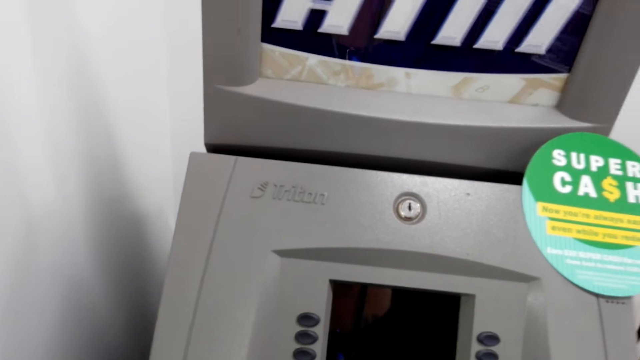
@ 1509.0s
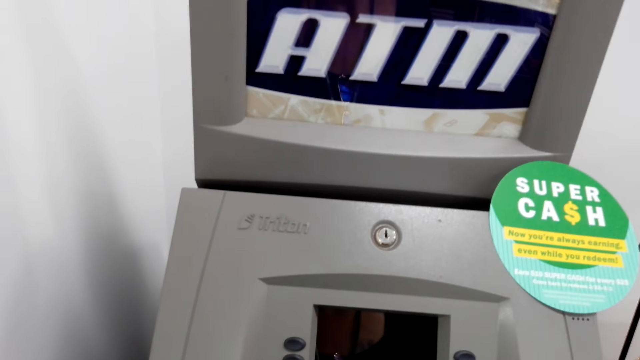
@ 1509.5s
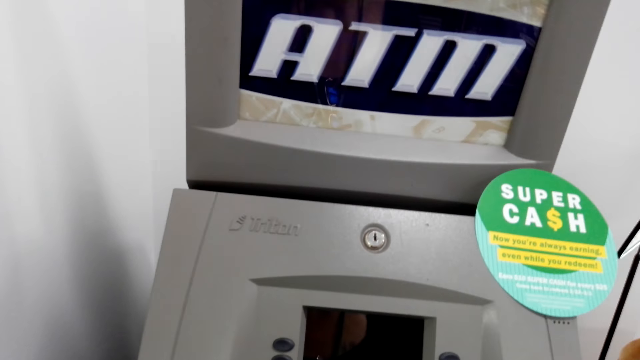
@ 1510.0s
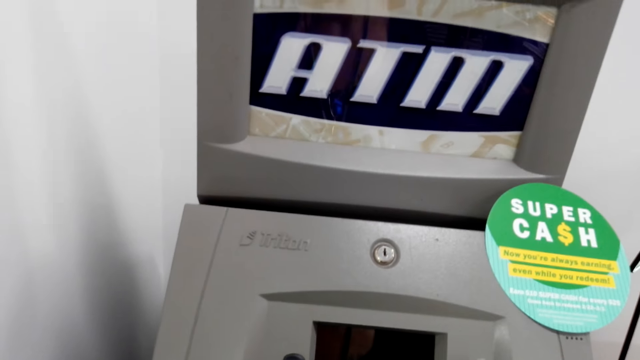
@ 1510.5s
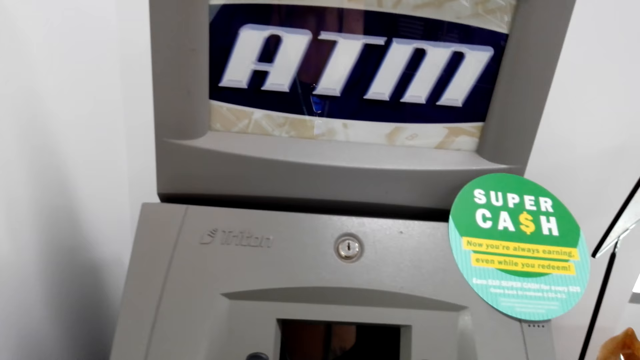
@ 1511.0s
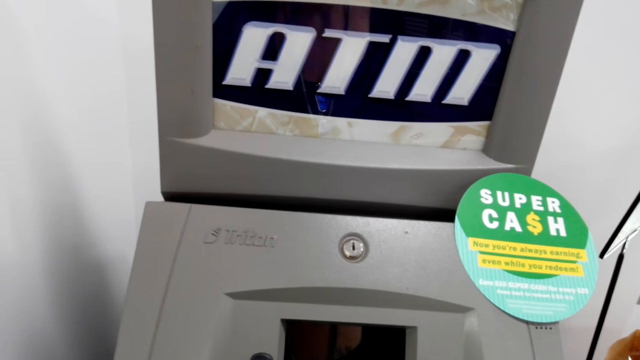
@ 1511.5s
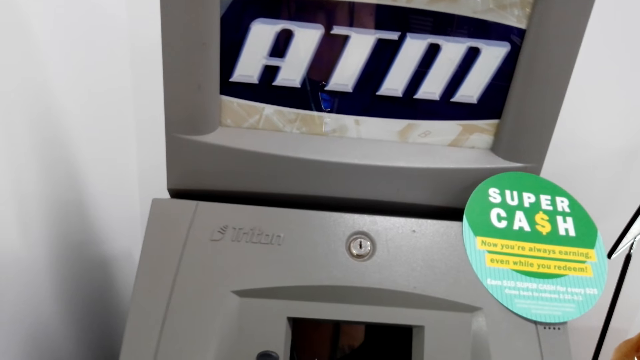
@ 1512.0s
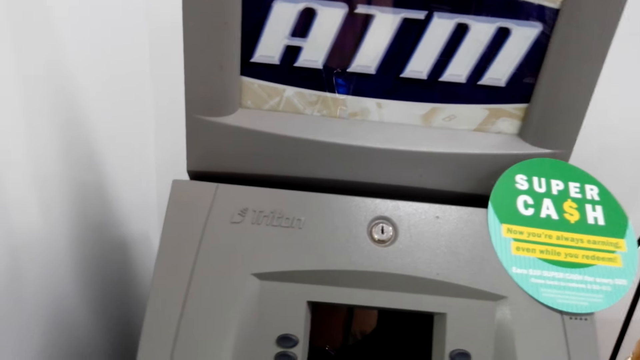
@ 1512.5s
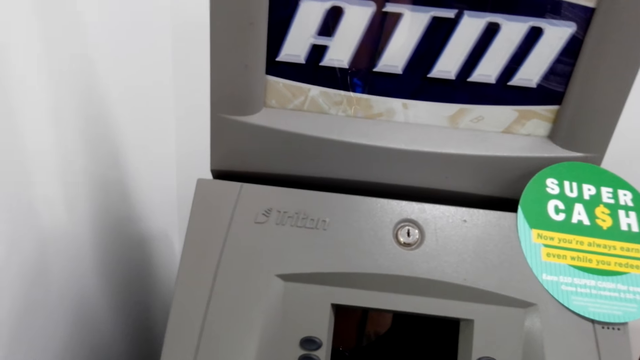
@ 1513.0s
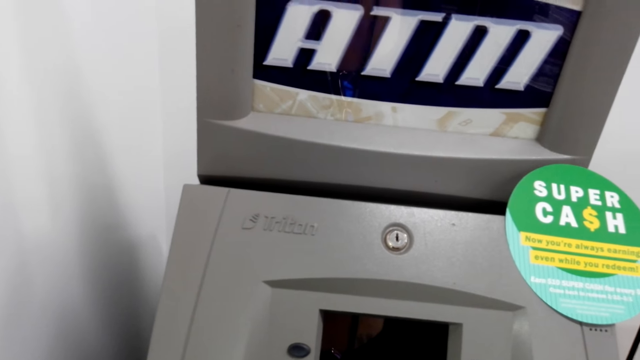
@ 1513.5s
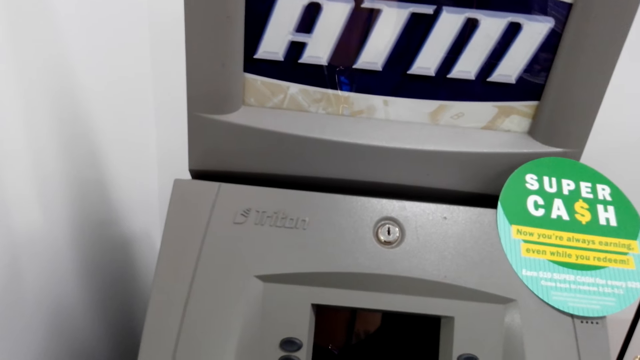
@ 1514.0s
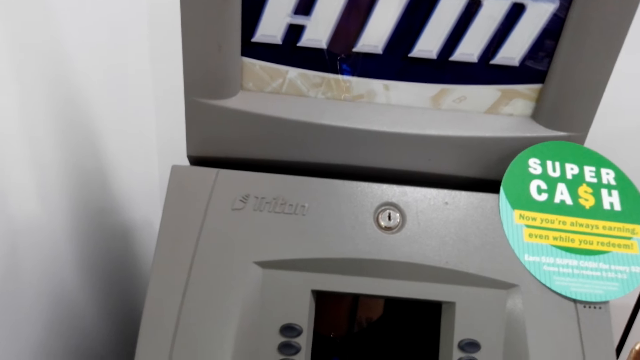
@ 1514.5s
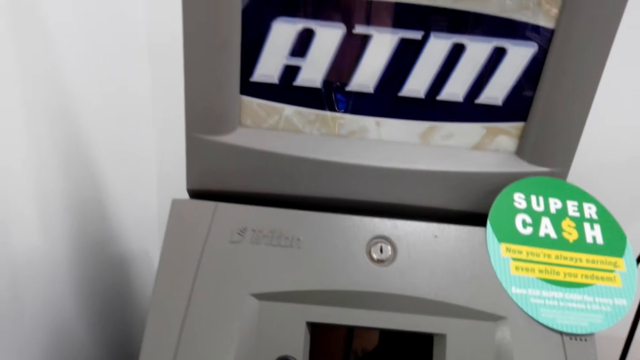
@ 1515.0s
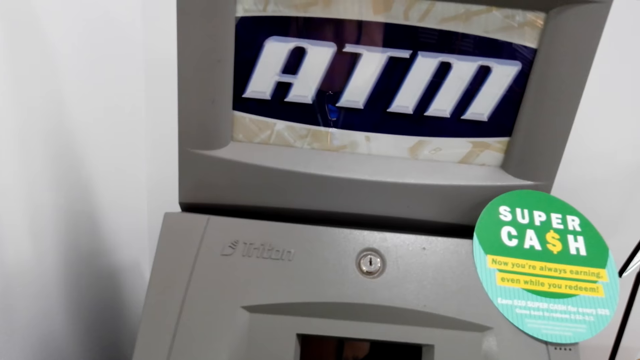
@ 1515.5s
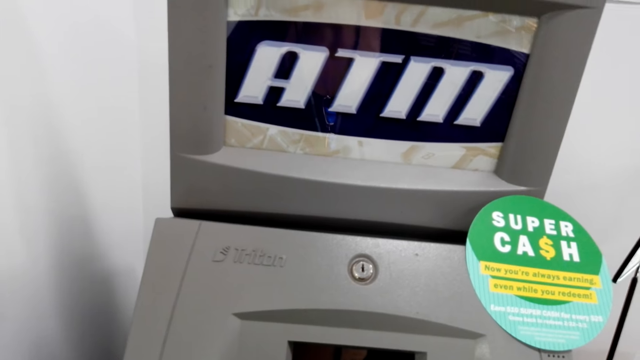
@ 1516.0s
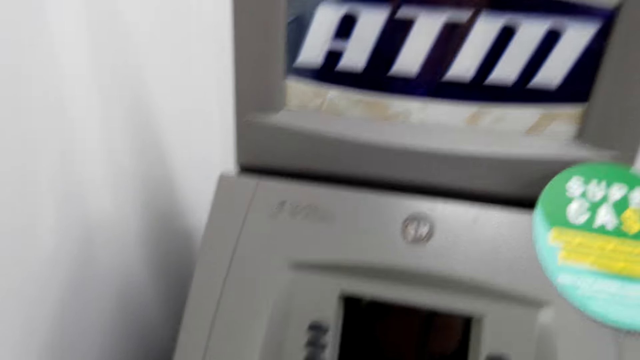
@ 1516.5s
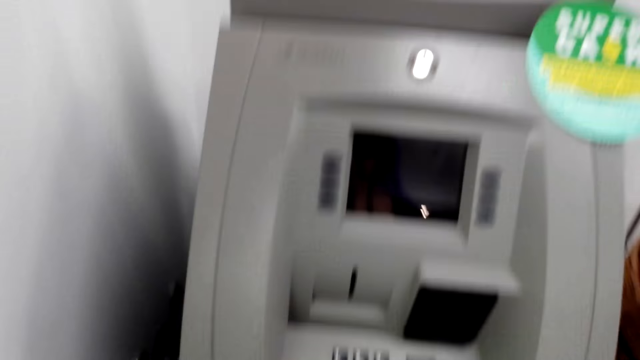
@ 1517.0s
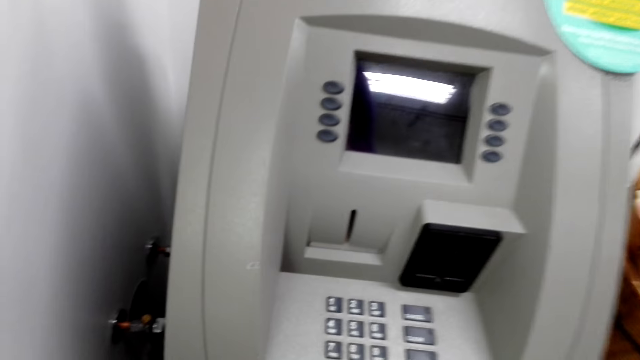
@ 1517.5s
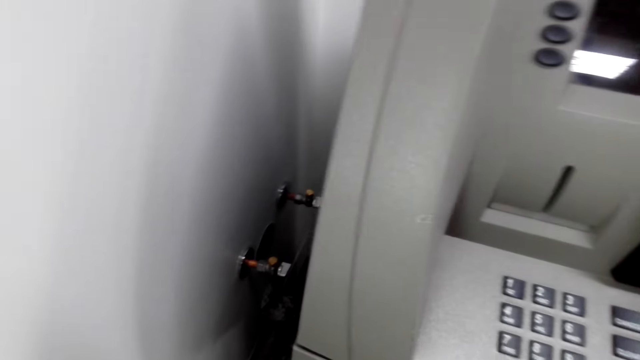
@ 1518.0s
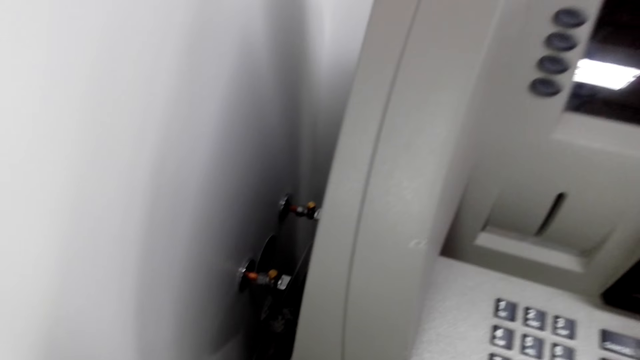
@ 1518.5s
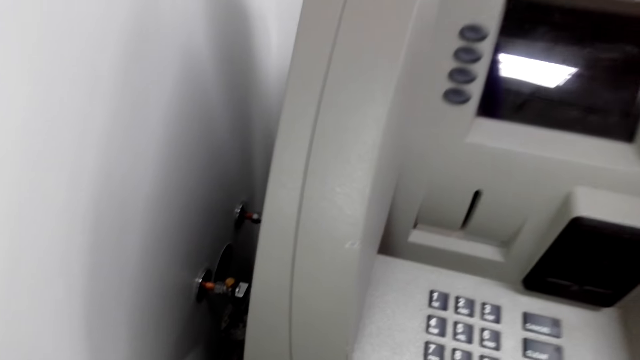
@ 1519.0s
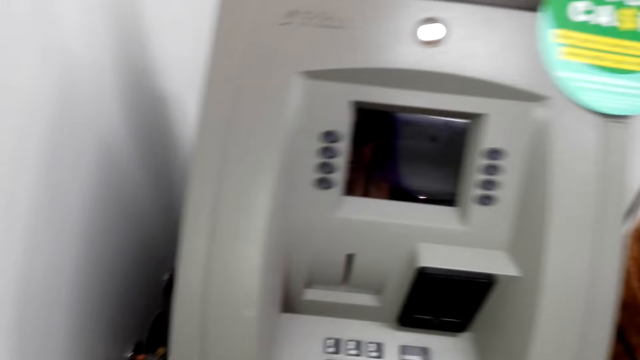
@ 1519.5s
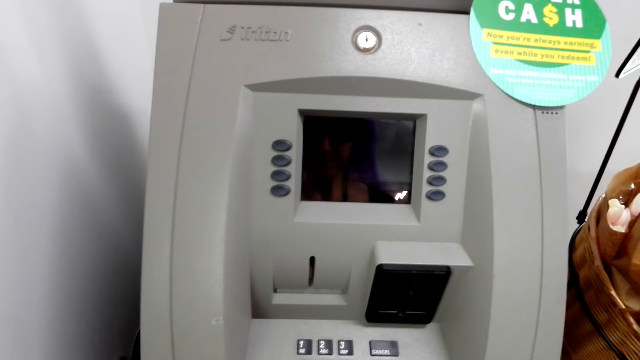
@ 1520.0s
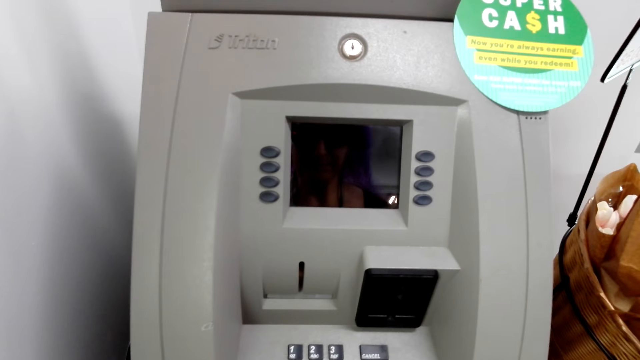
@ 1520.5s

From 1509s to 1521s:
The camera wearer presses an ATM.

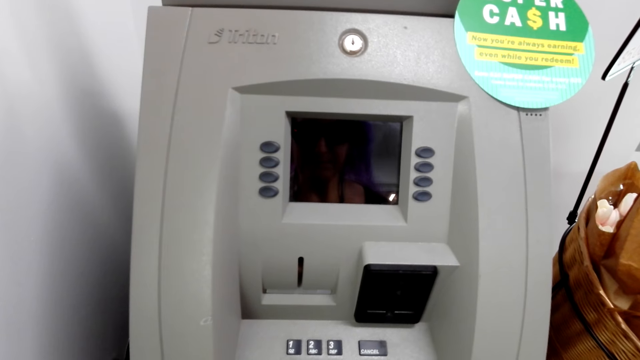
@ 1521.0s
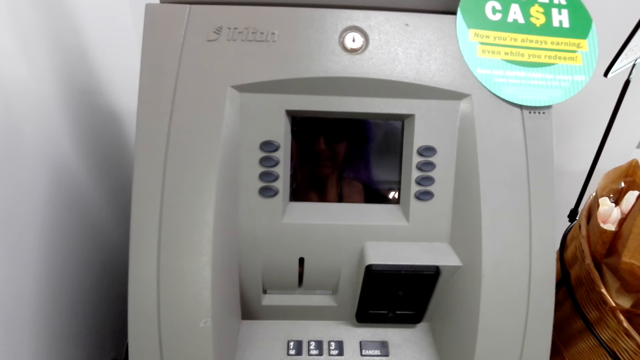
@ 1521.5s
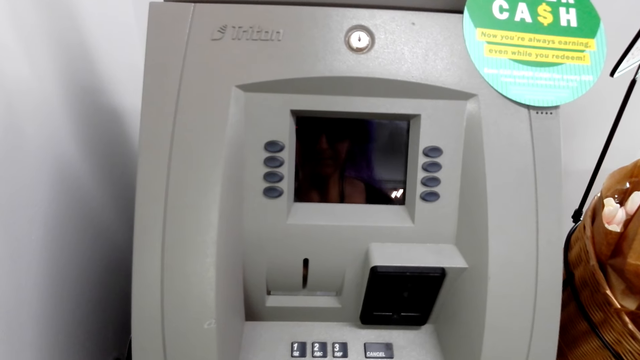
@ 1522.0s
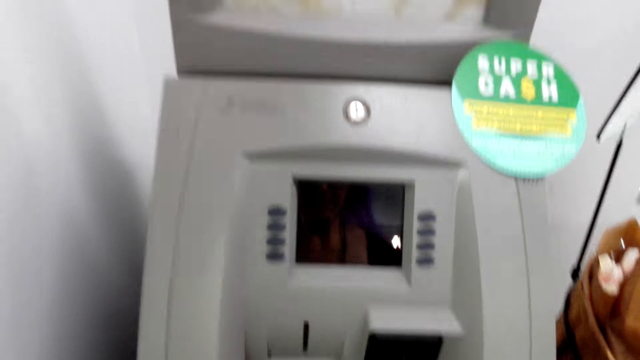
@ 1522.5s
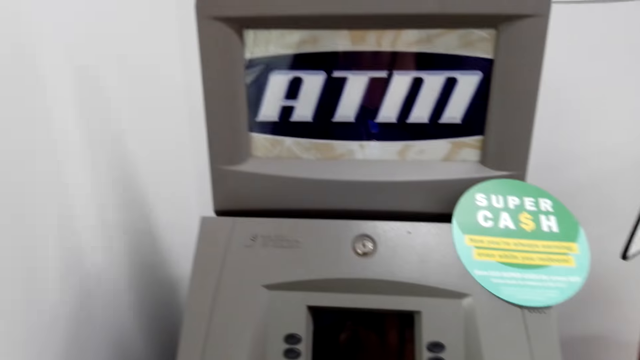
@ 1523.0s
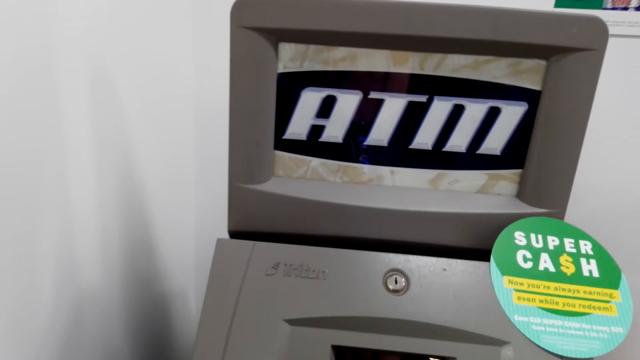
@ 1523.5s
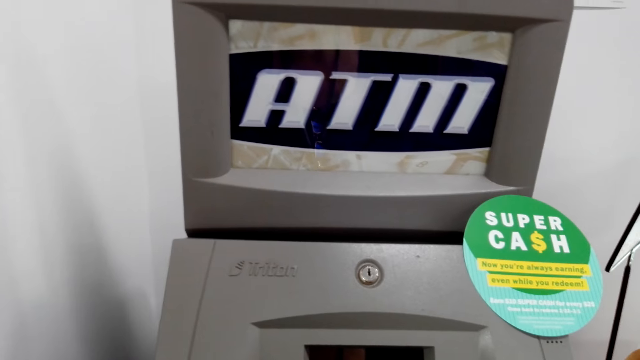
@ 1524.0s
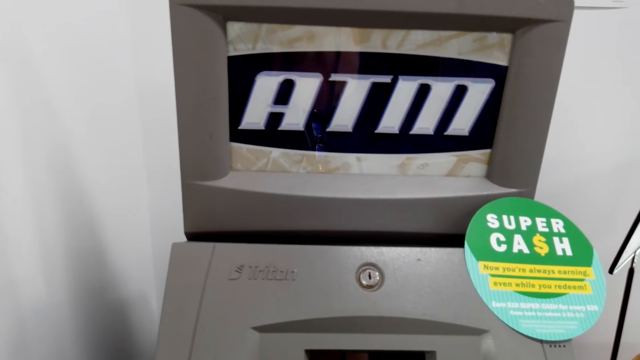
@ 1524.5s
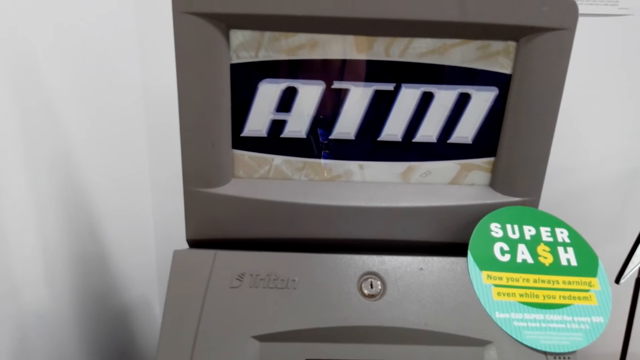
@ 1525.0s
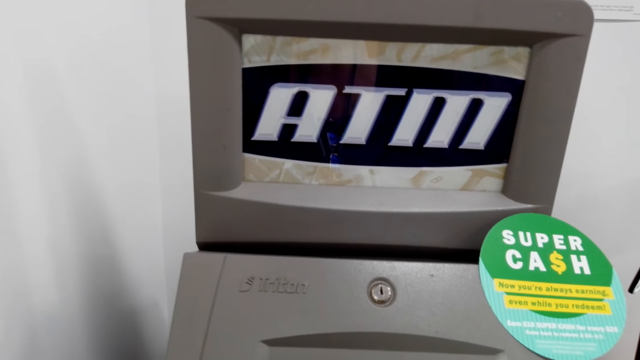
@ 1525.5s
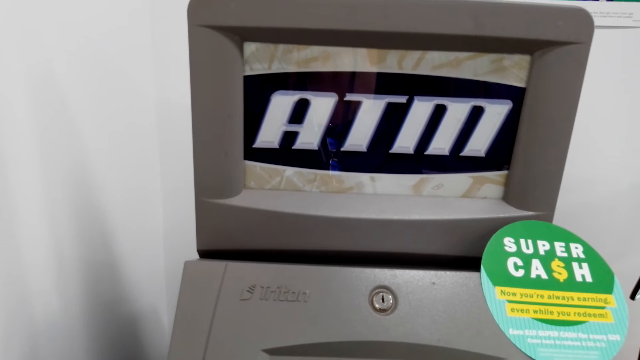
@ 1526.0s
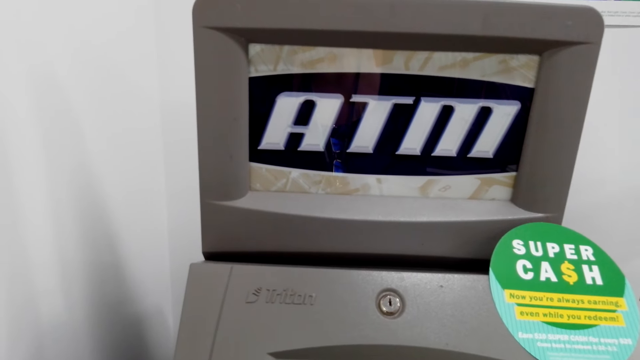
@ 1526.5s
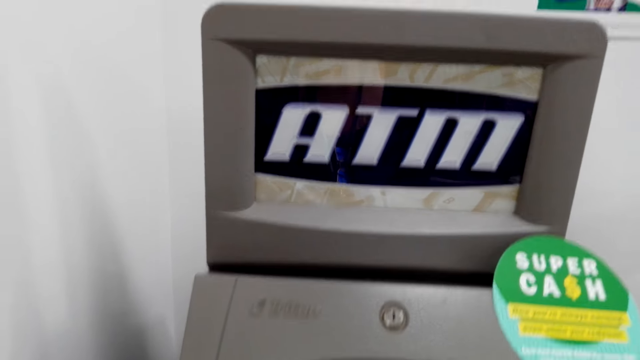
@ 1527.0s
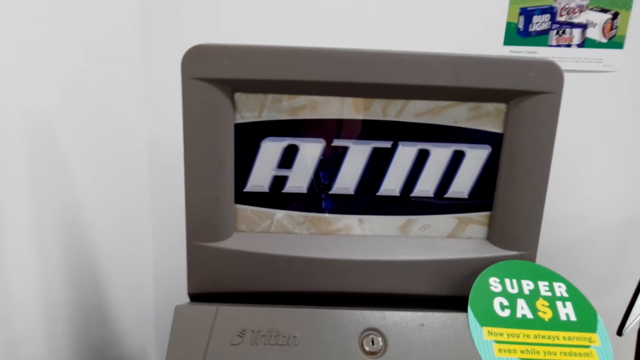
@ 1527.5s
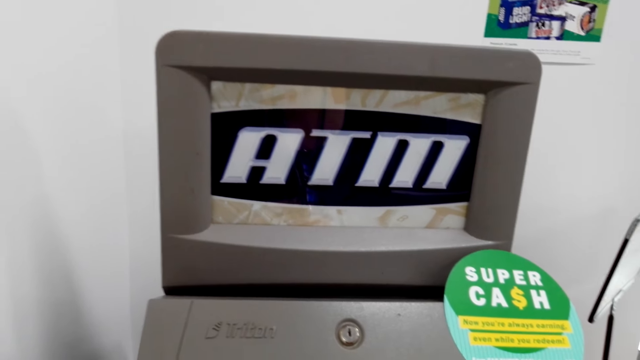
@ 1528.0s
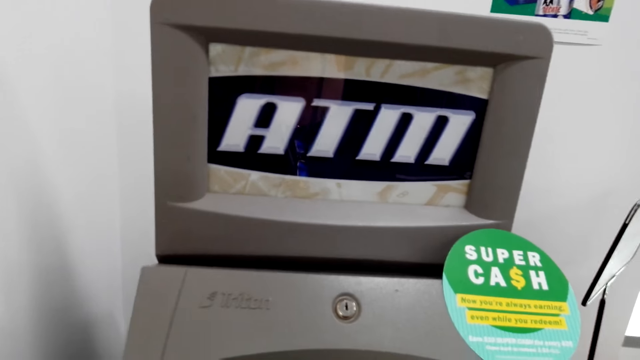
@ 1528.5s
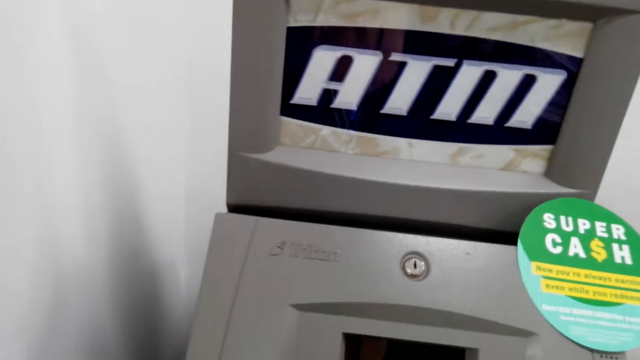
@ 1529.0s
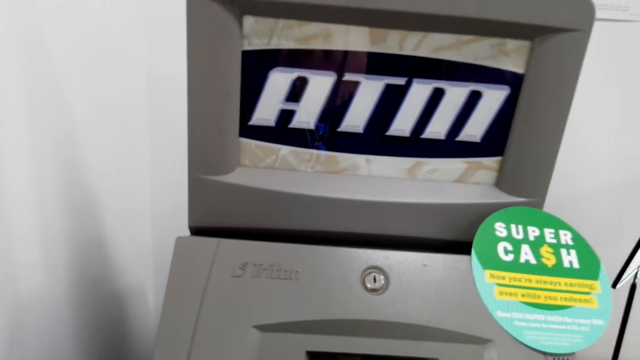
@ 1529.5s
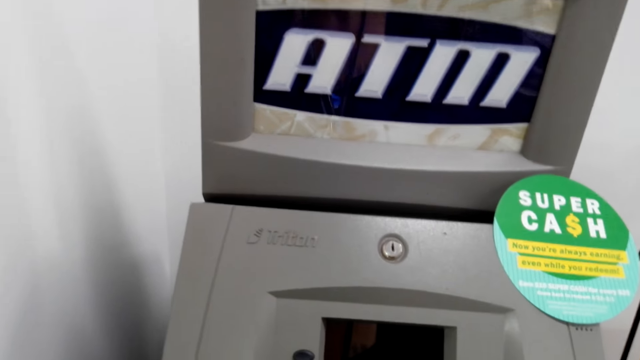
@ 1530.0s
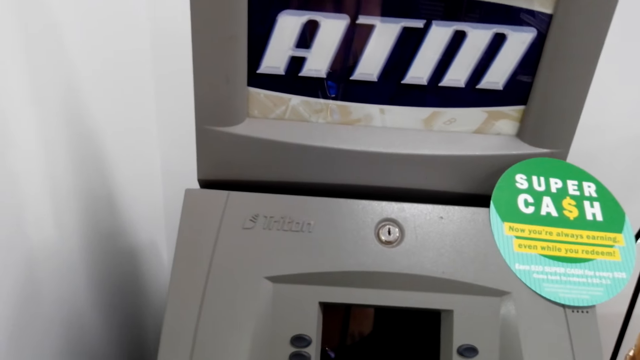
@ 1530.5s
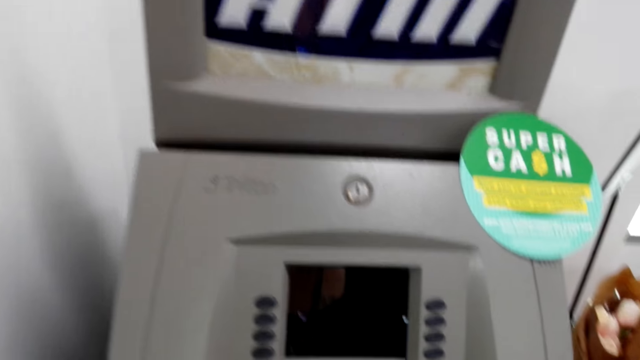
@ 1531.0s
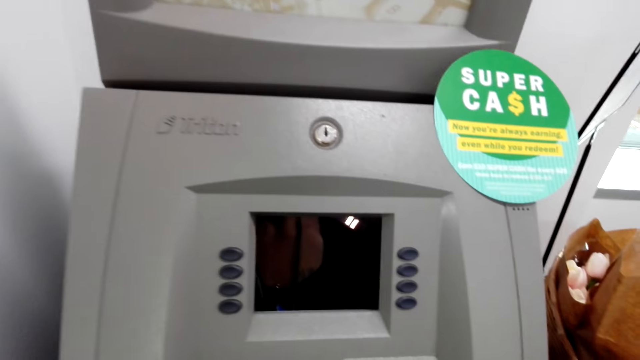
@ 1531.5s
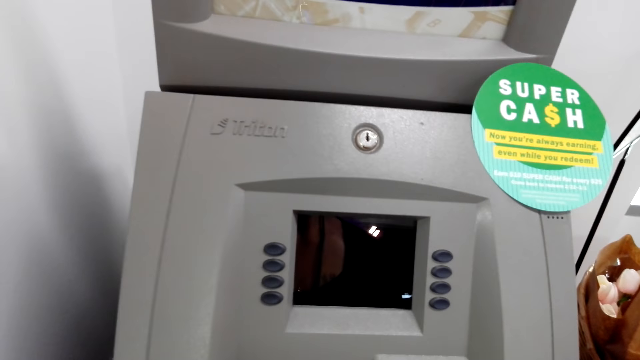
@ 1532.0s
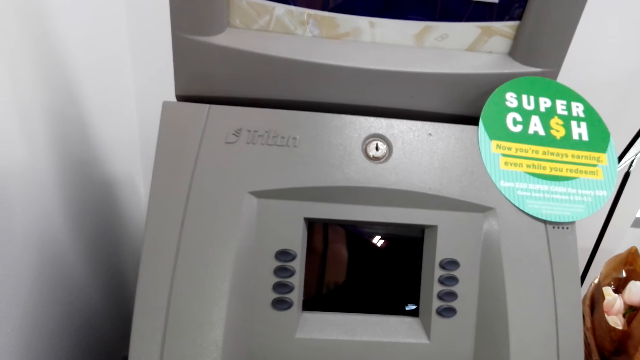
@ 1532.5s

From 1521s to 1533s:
The camera wearer uses an ATM.
